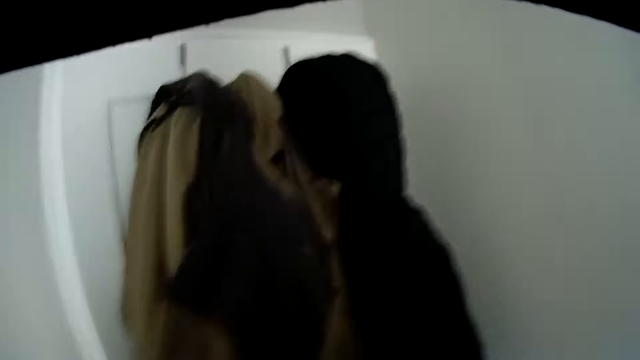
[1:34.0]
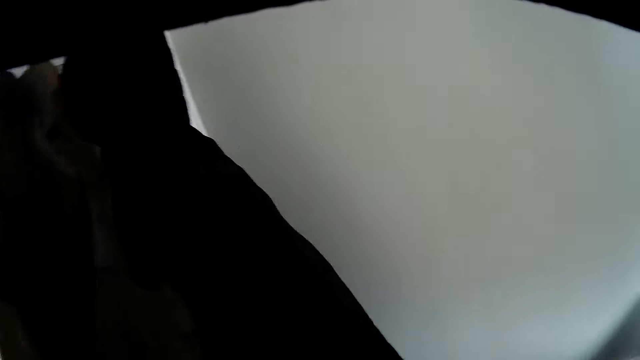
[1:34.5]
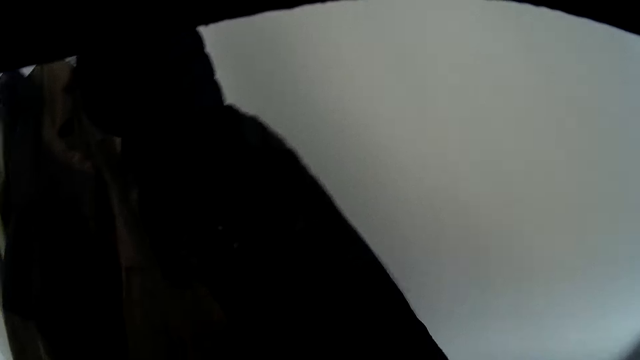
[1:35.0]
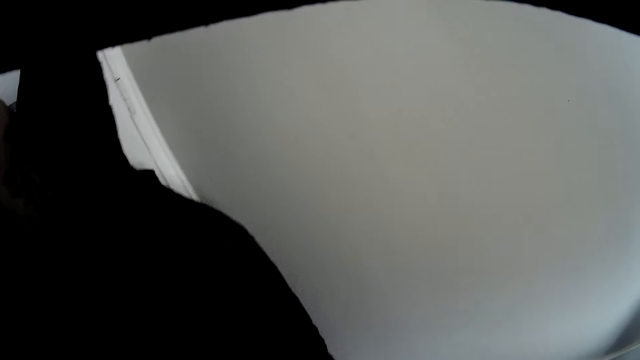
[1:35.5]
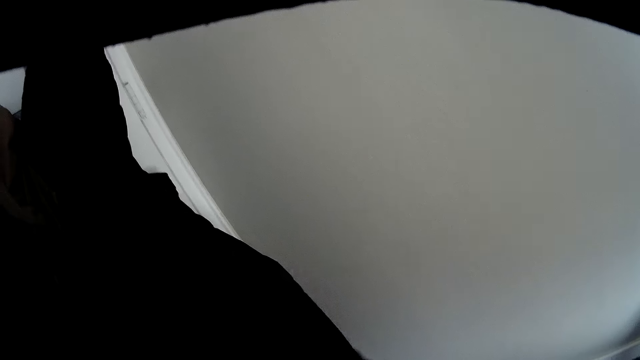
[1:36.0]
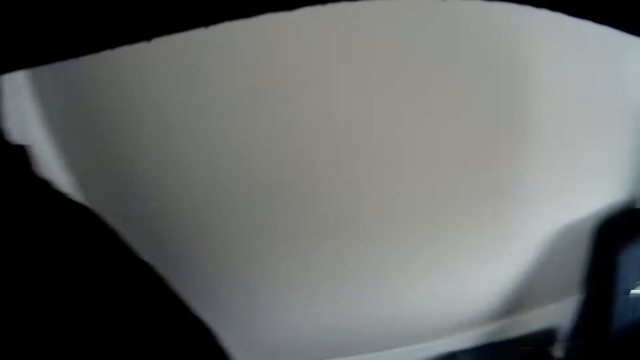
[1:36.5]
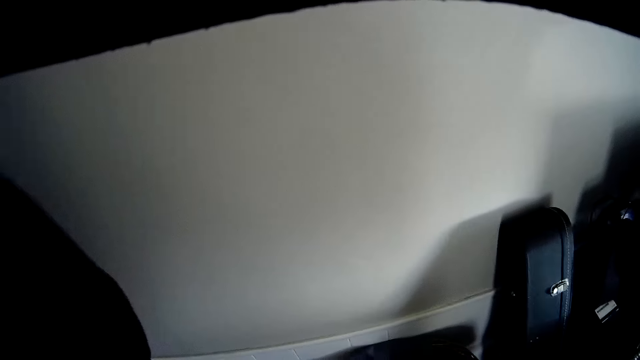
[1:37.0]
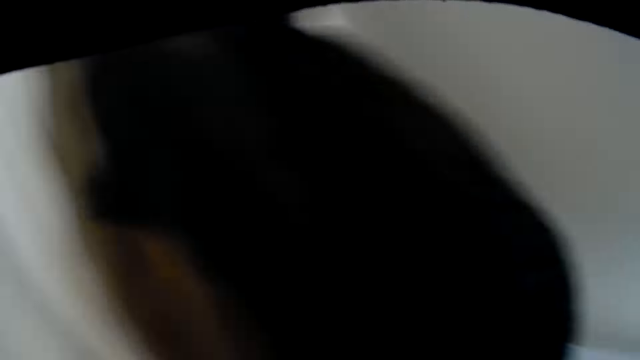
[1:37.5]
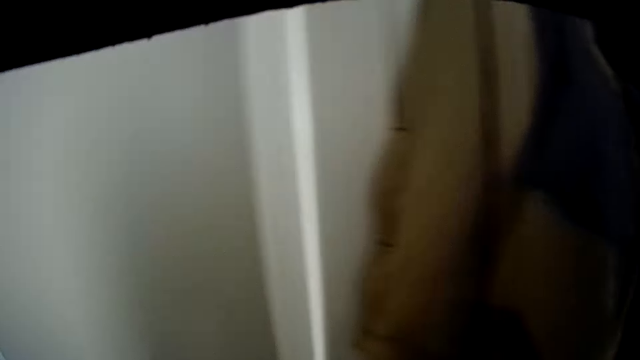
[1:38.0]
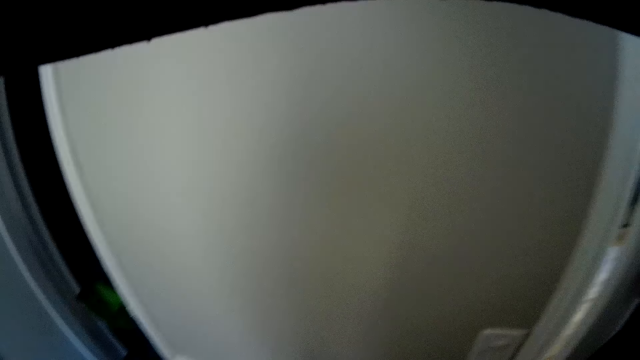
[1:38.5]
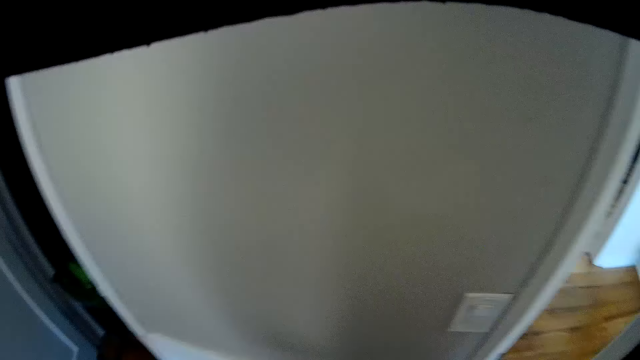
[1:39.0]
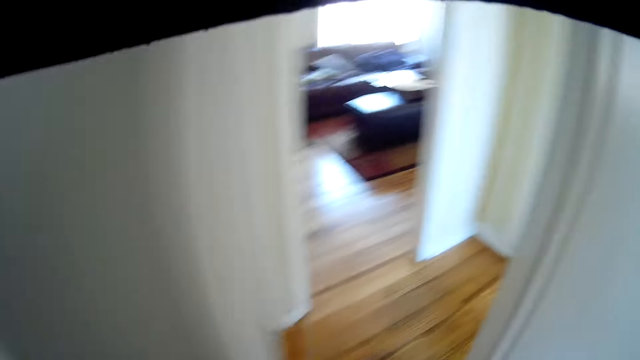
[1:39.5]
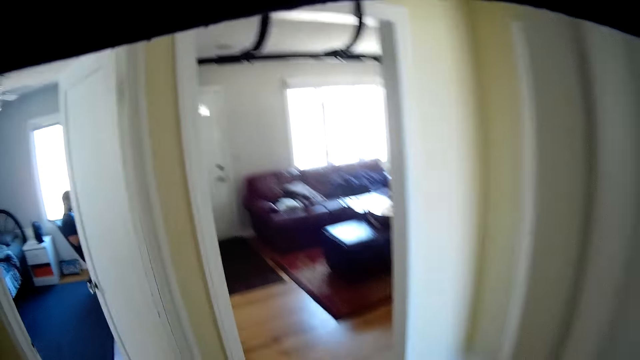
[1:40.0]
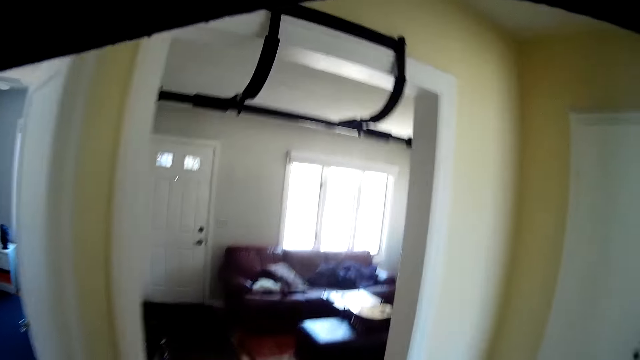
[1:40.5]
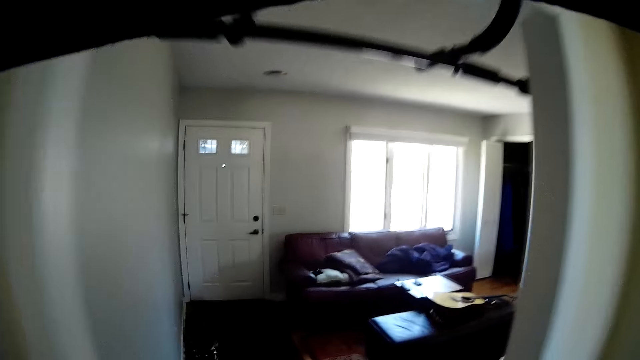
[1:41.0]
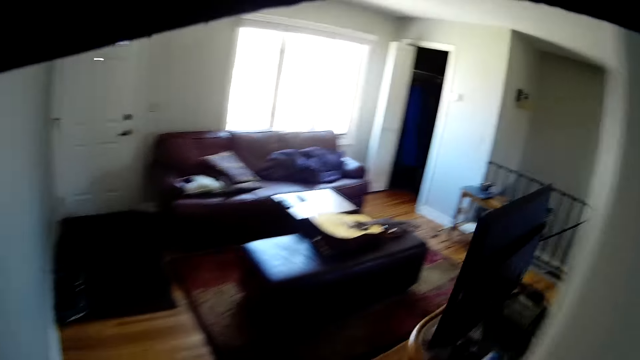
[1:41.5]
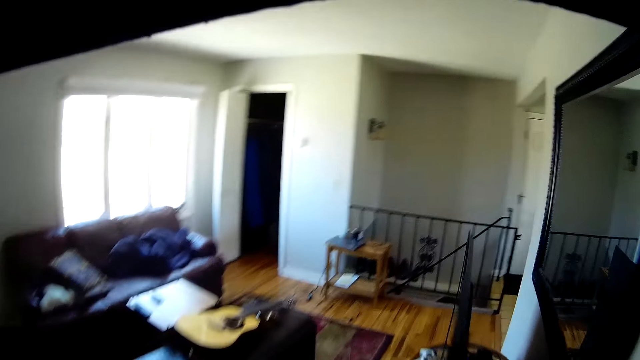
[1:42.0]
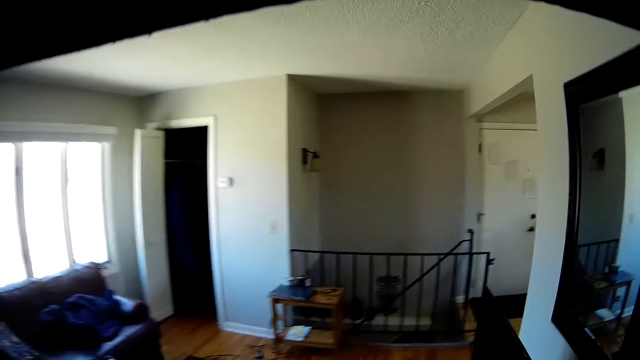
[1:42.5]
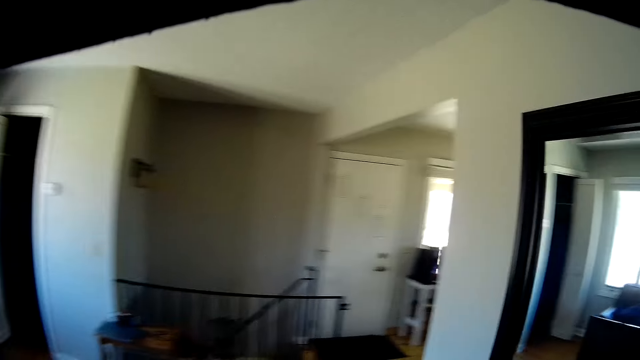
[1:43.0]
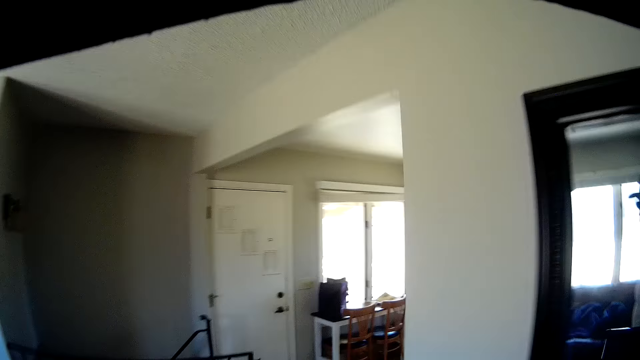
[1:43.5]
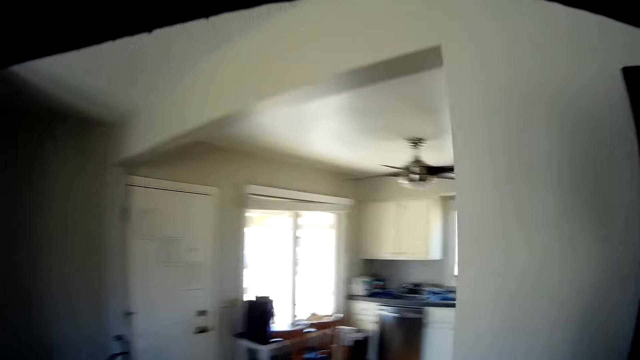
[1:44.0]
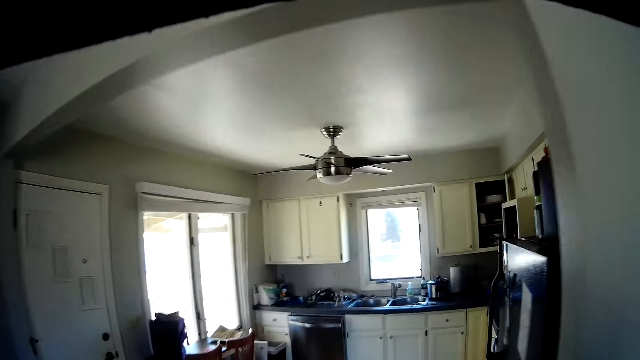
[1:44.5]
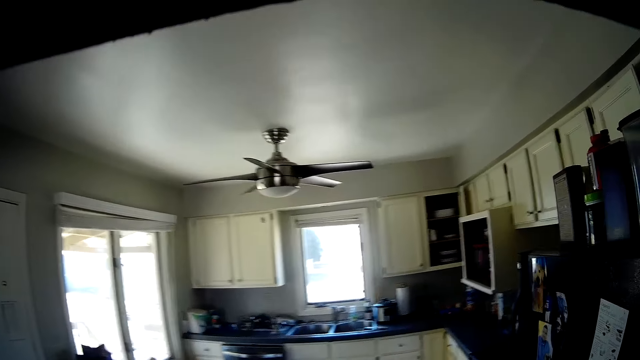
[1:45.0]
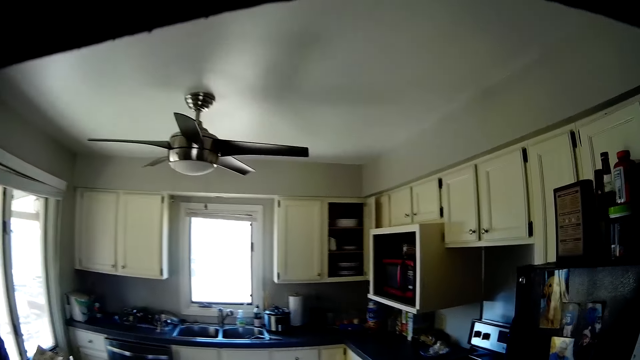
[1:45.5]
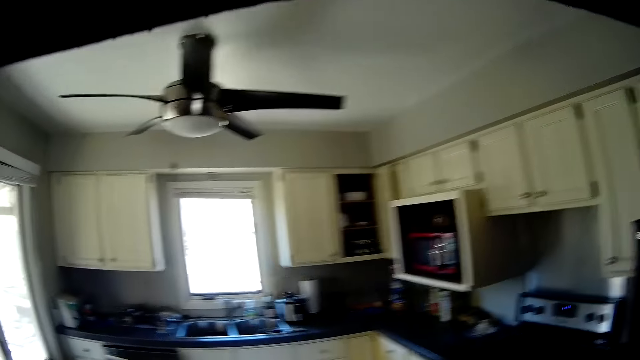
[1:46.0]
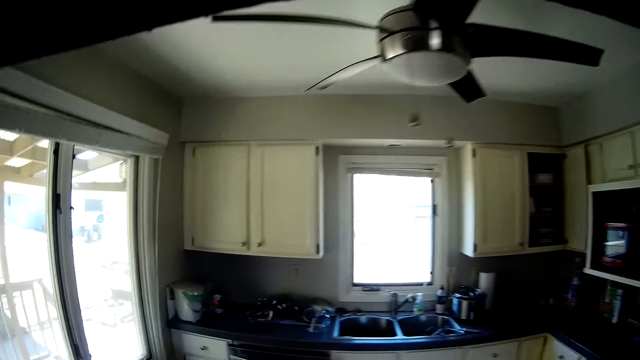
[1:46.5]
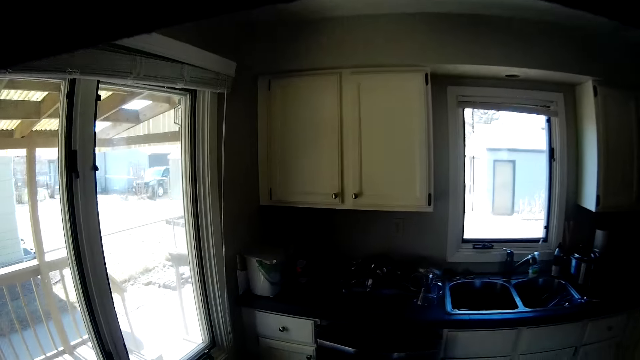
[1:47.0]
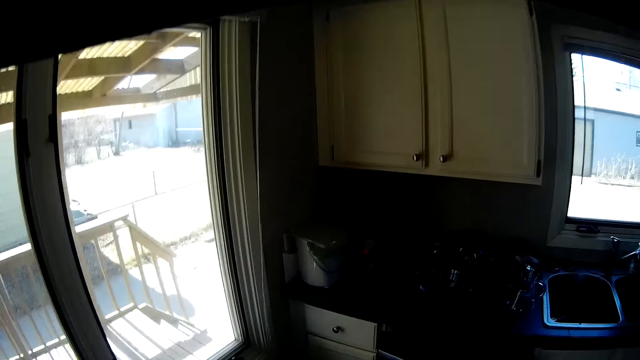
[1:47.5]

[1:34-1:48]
The camera wearer opens the door. They walk out of the room into another room. They walk around the room.

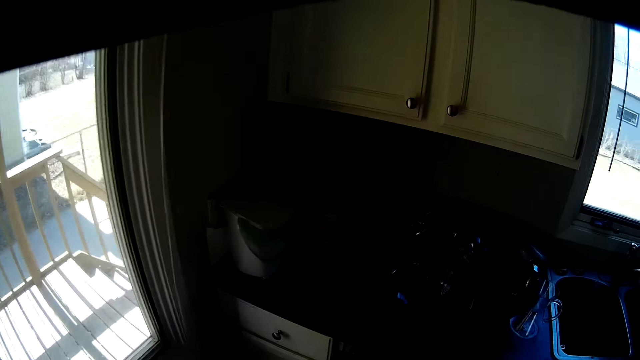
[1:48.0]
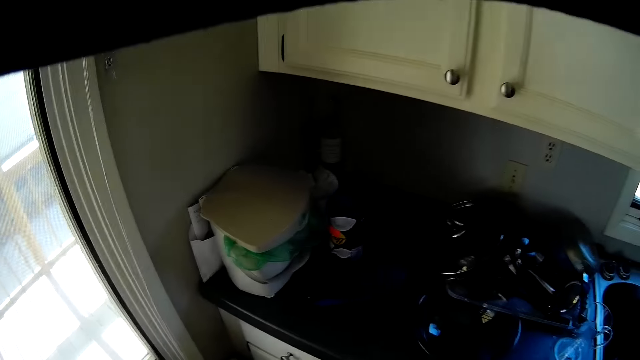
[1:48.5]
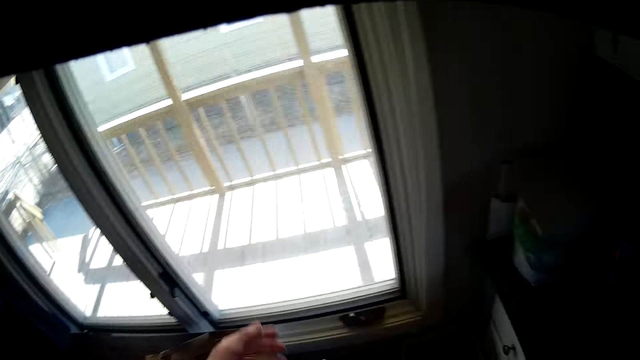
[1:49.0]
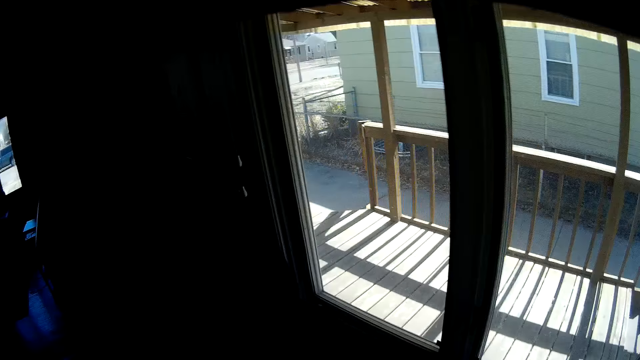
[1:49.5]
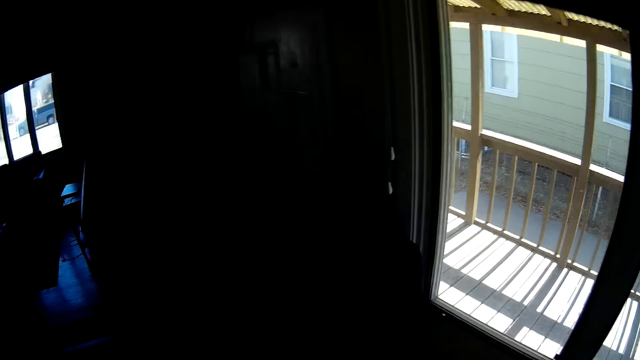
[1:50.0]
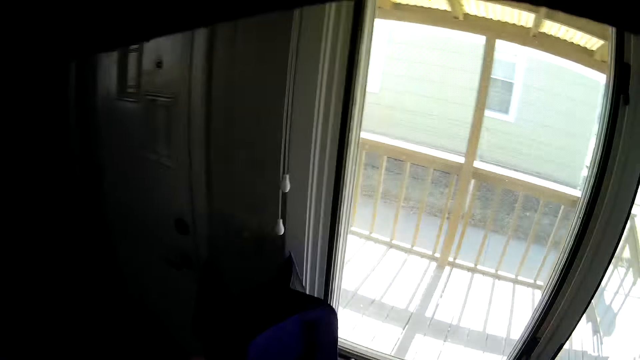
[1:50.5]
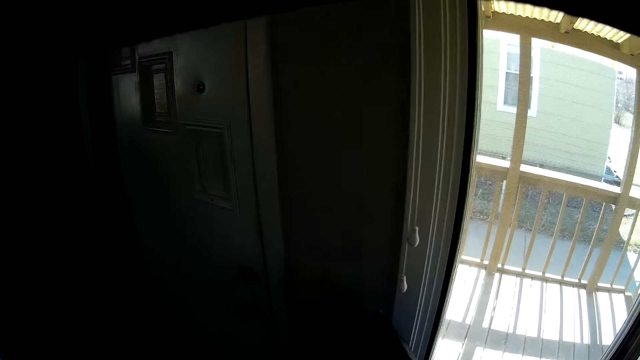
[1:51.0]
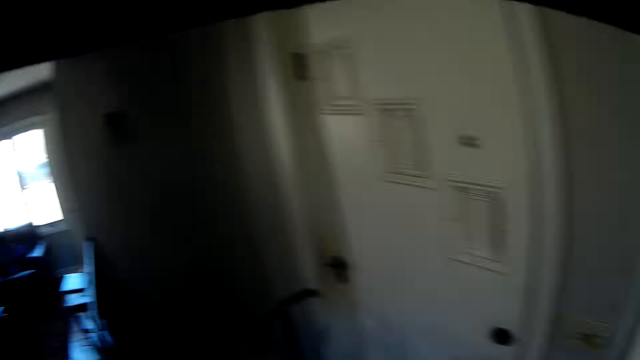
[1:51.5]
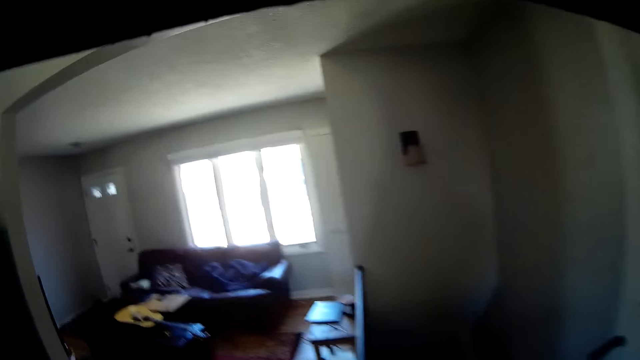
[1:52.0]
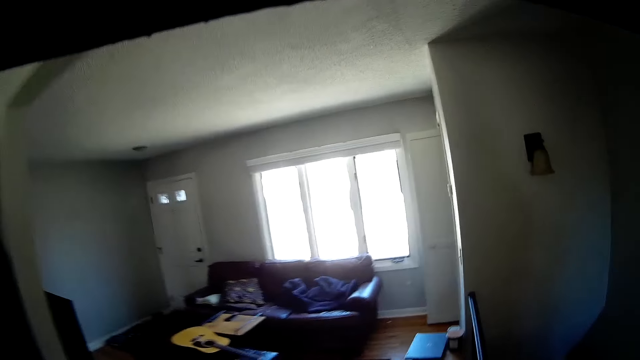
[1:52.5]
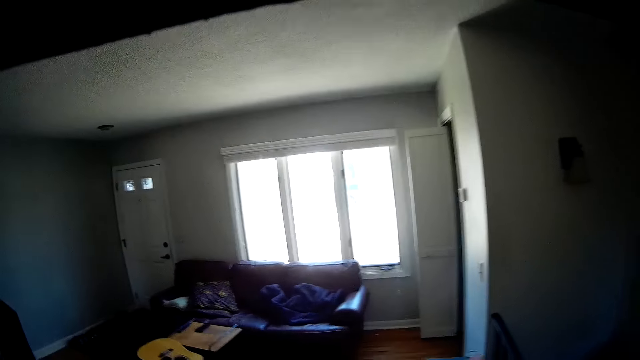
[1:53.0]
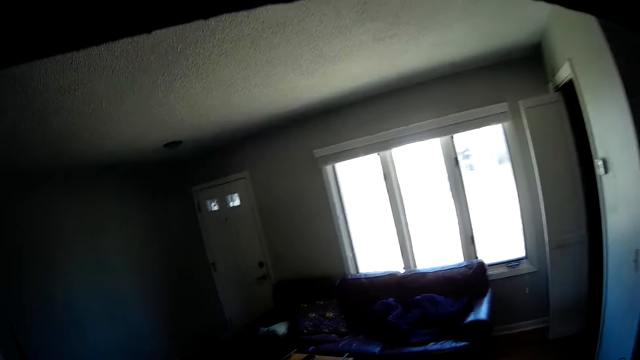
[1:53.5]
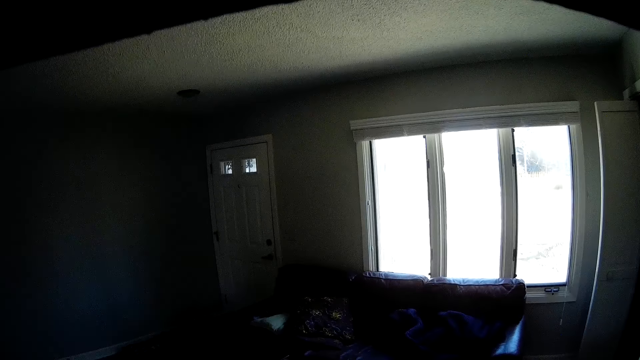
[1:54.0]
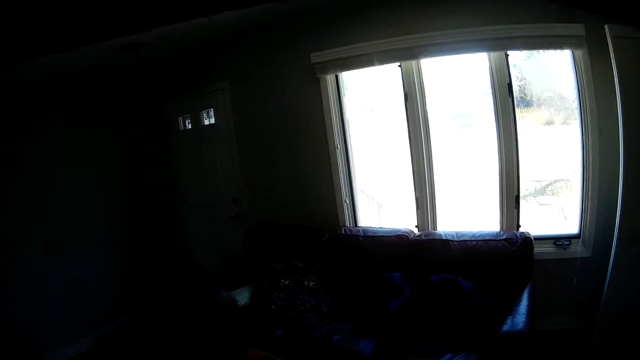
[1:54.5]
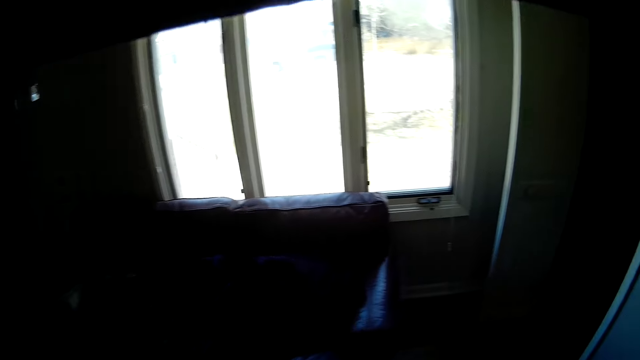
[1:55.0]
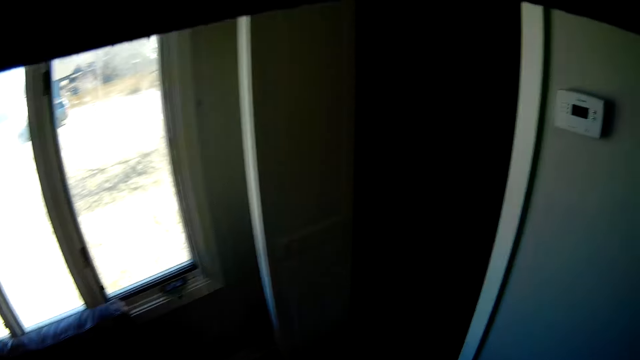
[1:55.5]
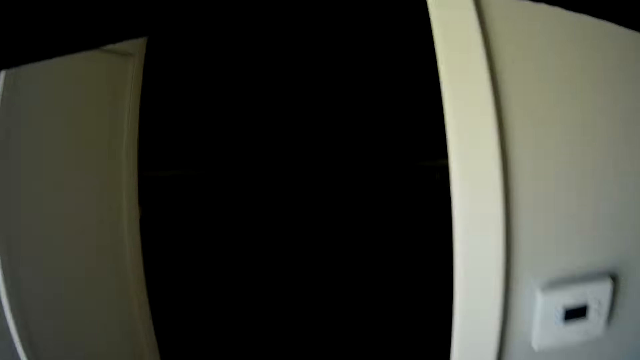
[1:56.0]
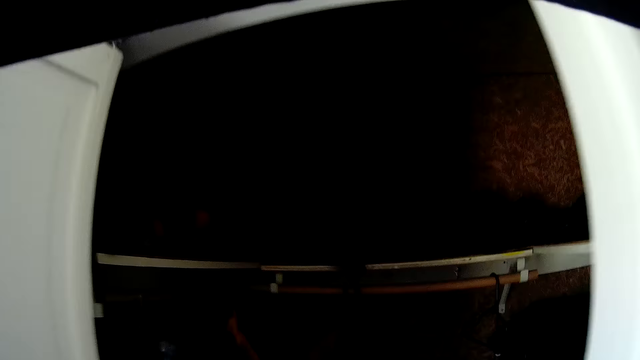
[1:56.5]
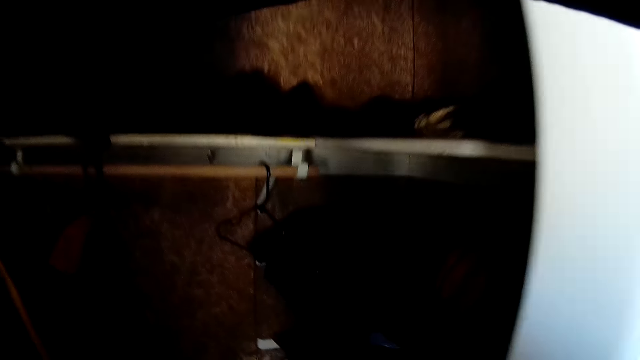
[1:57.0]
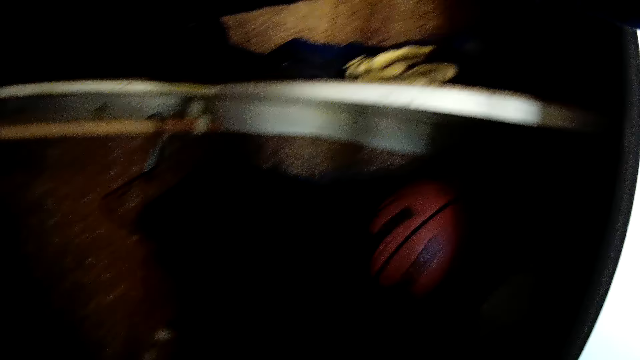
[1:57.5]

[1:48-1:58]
The camera wearer makes hand gestures with his left hand. He touches a napkin with his right hand. He walks around the house.
